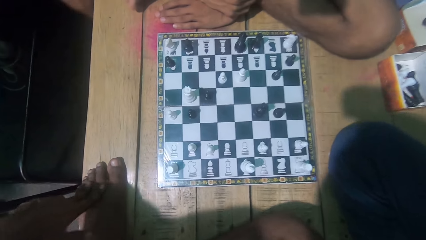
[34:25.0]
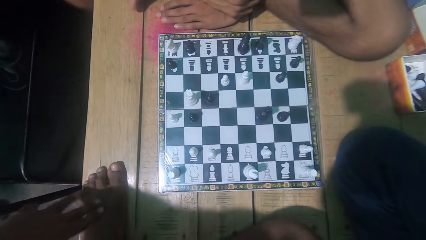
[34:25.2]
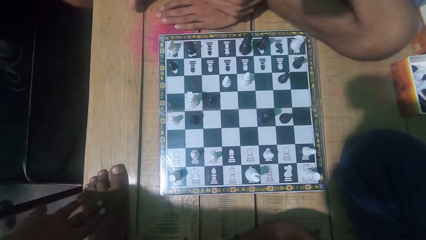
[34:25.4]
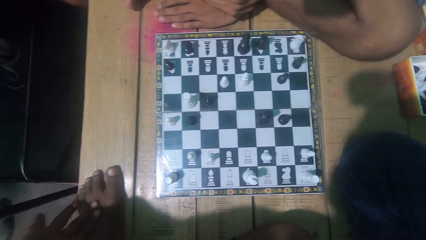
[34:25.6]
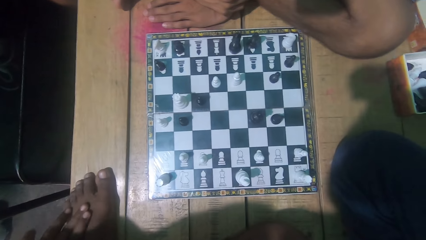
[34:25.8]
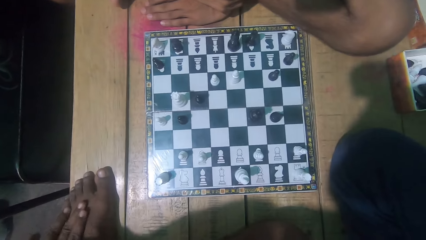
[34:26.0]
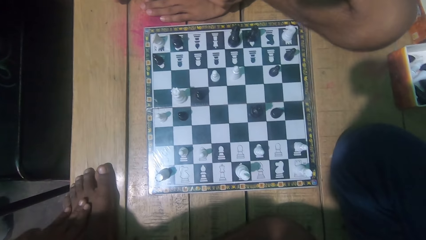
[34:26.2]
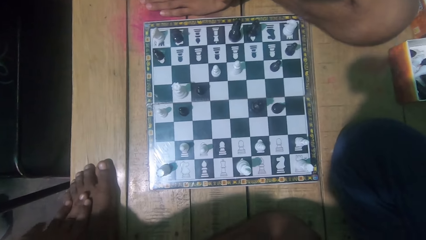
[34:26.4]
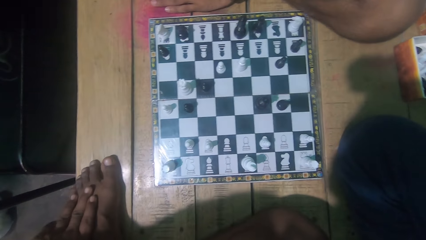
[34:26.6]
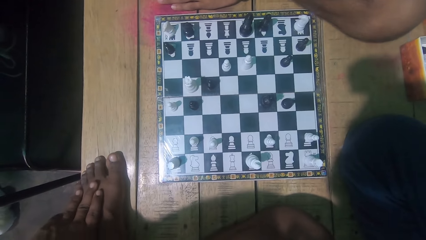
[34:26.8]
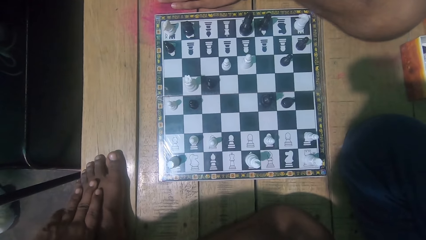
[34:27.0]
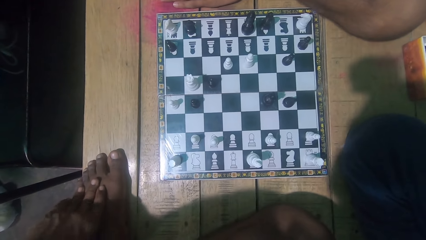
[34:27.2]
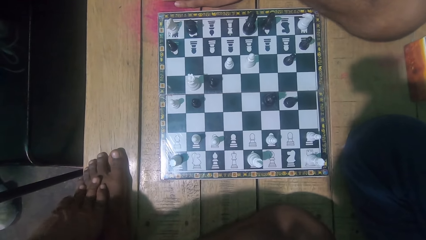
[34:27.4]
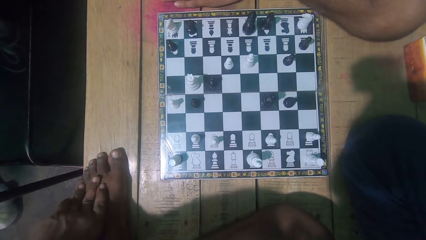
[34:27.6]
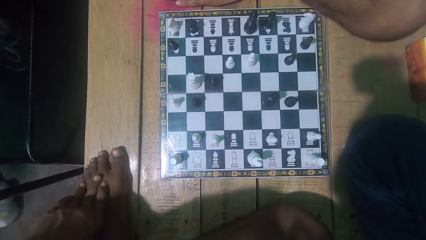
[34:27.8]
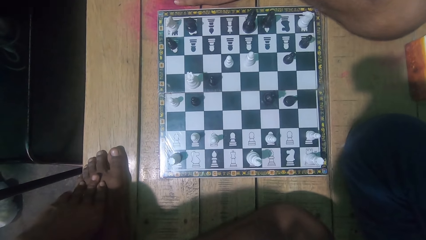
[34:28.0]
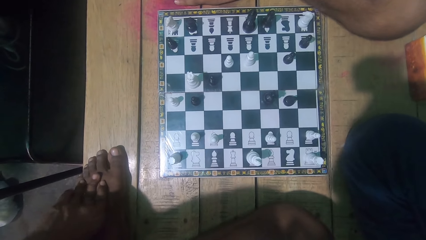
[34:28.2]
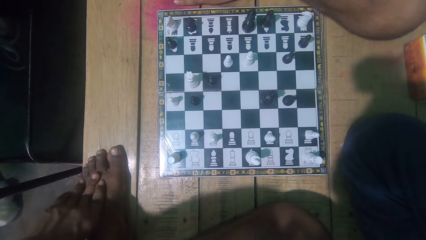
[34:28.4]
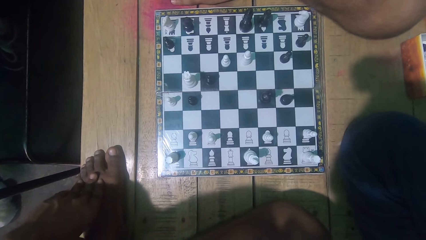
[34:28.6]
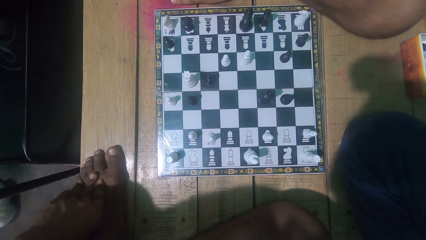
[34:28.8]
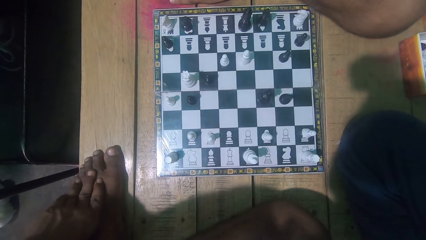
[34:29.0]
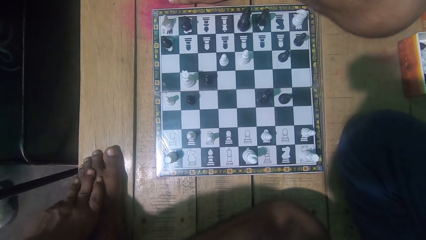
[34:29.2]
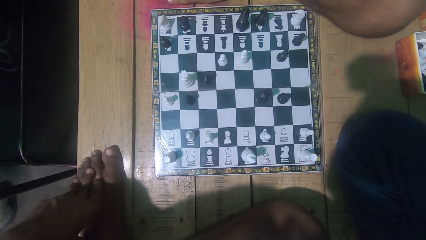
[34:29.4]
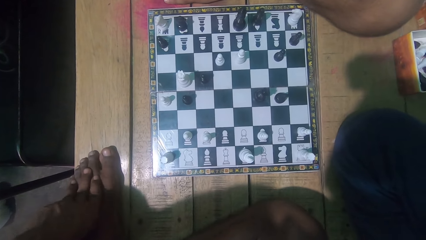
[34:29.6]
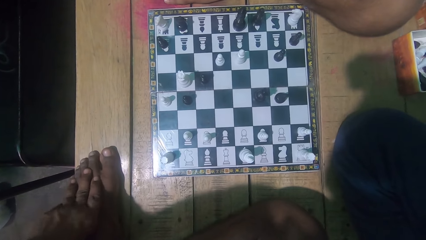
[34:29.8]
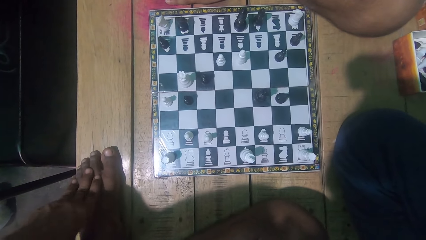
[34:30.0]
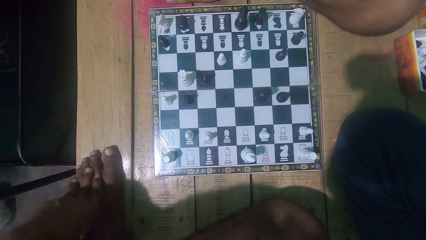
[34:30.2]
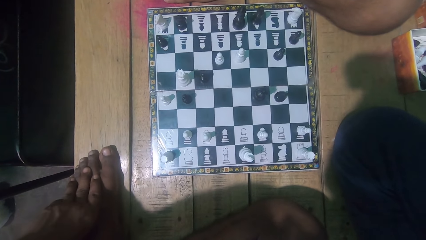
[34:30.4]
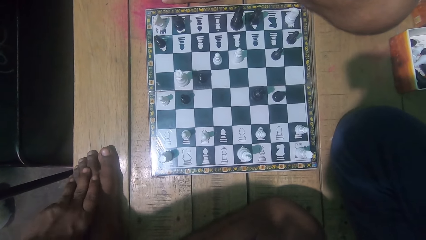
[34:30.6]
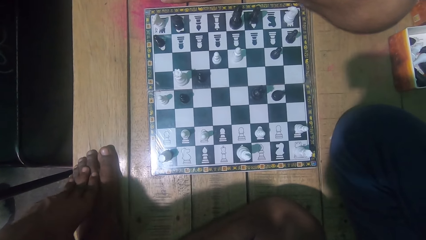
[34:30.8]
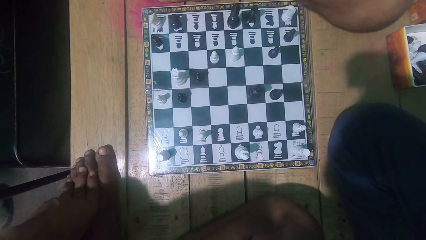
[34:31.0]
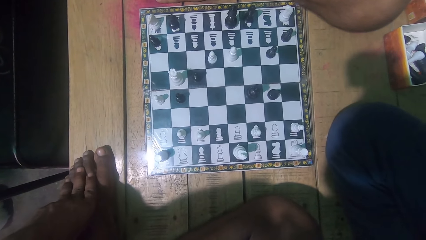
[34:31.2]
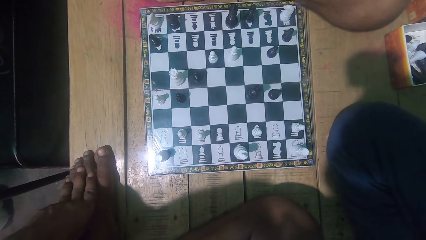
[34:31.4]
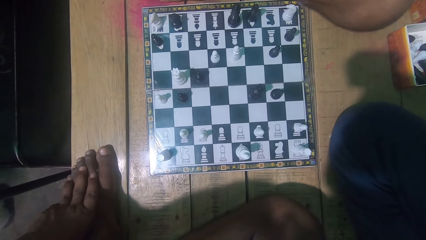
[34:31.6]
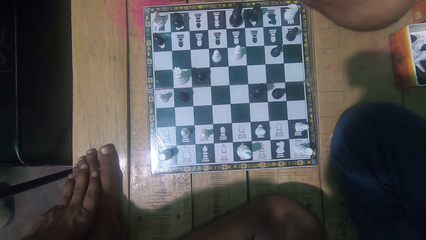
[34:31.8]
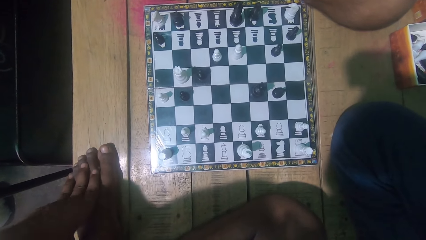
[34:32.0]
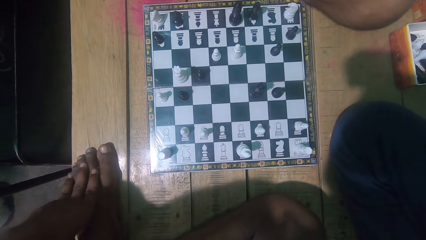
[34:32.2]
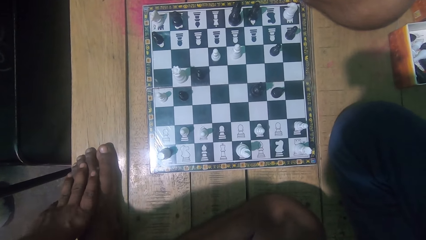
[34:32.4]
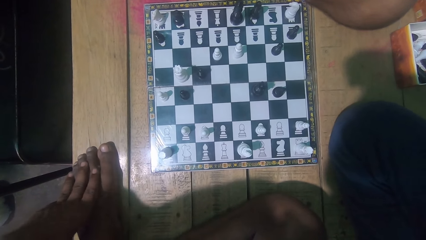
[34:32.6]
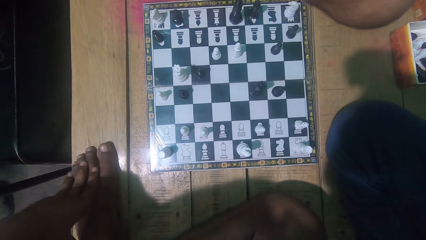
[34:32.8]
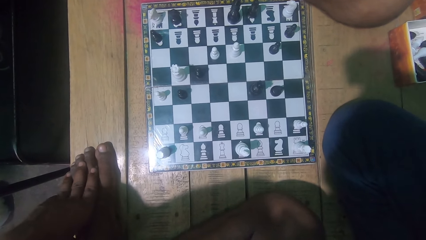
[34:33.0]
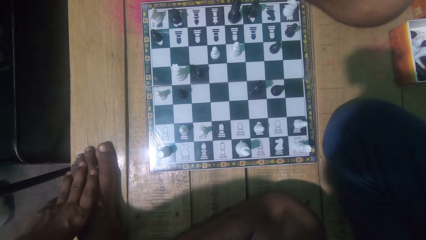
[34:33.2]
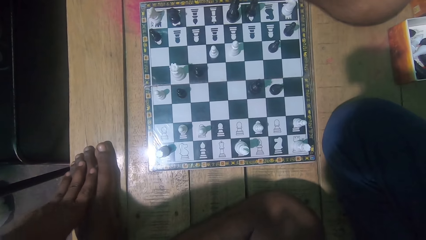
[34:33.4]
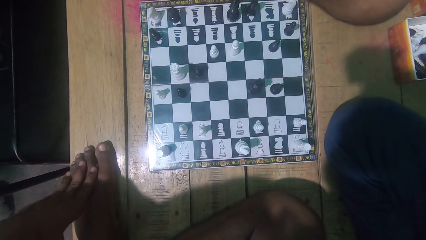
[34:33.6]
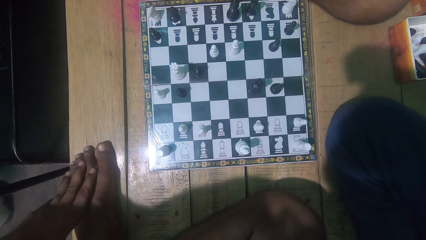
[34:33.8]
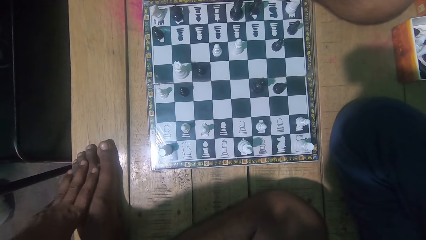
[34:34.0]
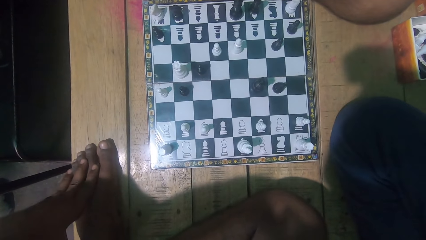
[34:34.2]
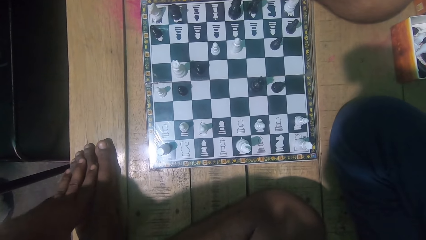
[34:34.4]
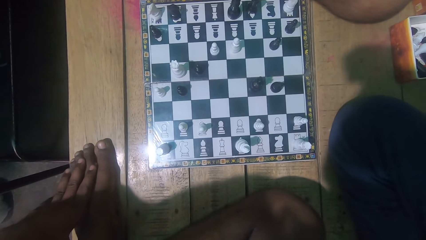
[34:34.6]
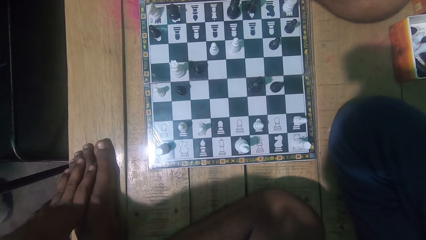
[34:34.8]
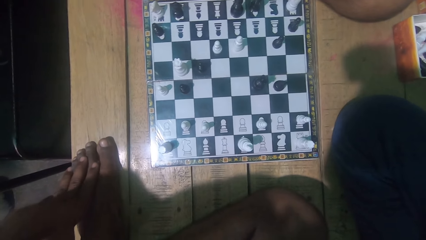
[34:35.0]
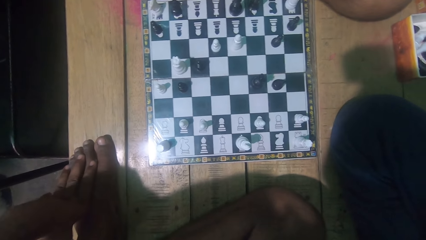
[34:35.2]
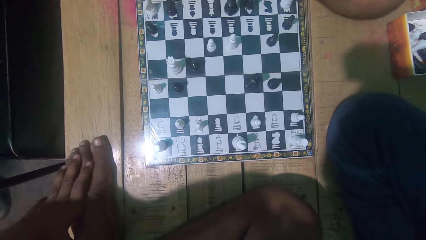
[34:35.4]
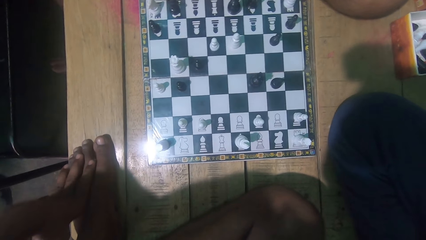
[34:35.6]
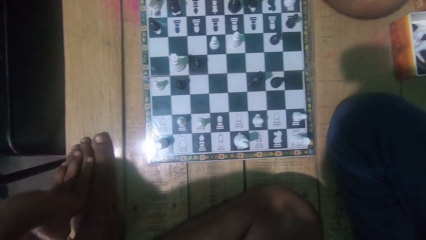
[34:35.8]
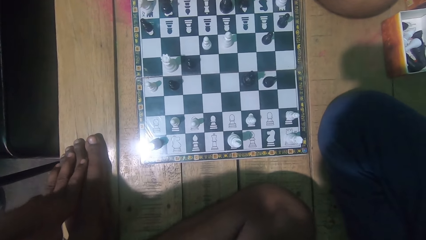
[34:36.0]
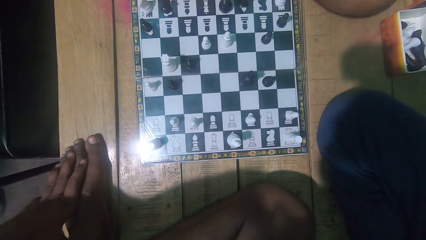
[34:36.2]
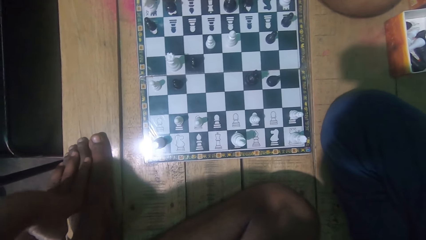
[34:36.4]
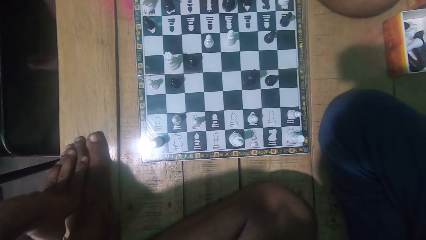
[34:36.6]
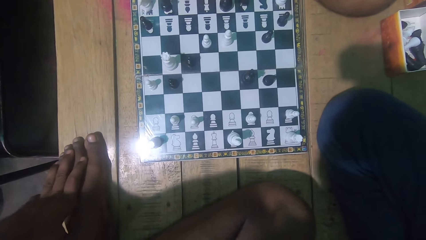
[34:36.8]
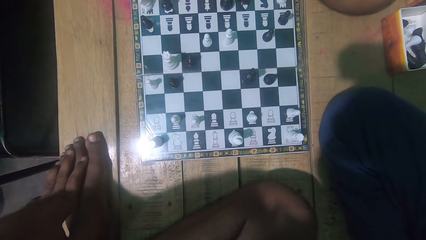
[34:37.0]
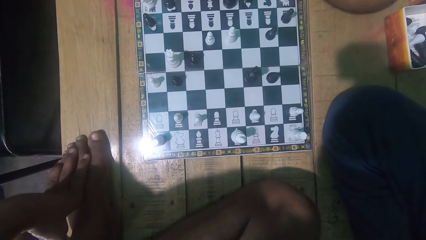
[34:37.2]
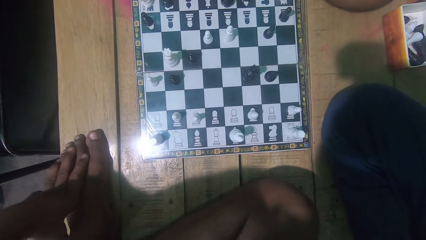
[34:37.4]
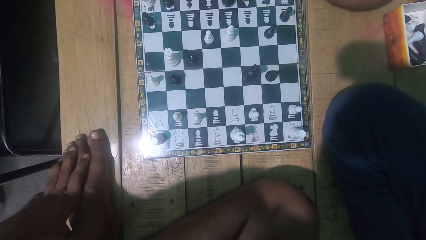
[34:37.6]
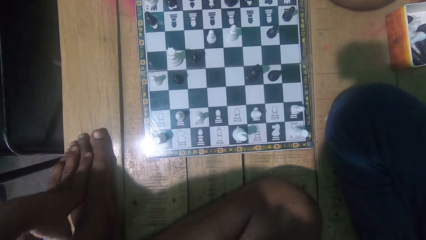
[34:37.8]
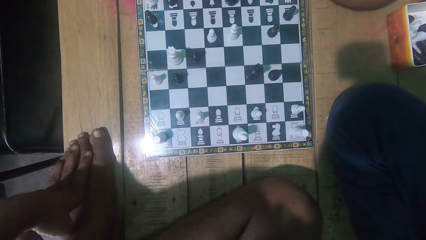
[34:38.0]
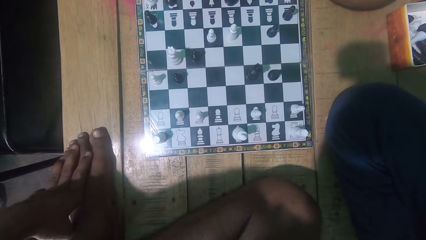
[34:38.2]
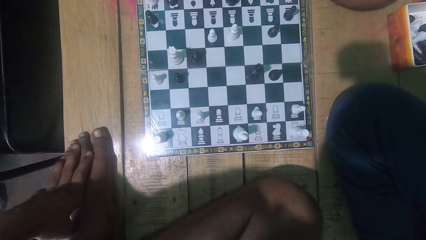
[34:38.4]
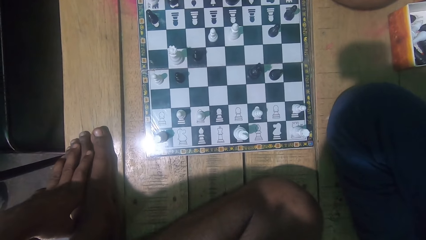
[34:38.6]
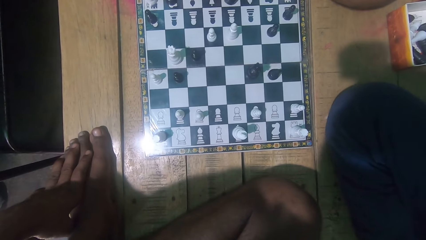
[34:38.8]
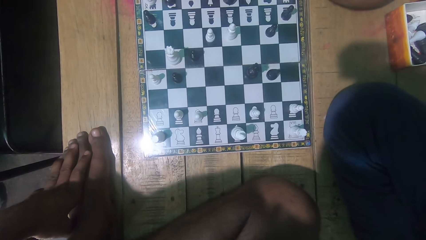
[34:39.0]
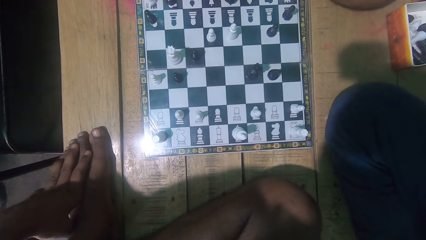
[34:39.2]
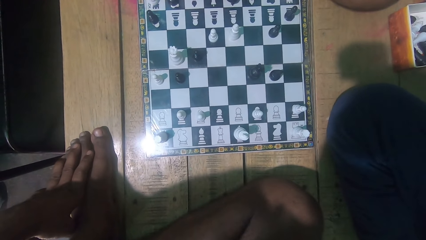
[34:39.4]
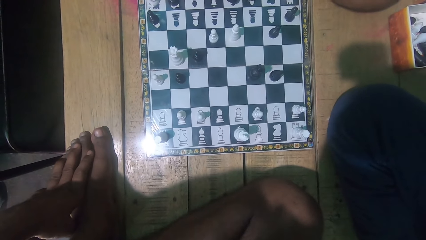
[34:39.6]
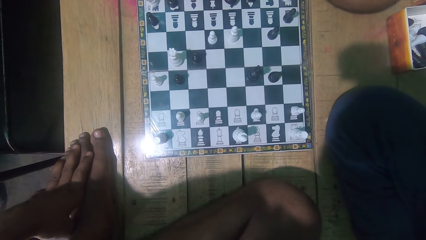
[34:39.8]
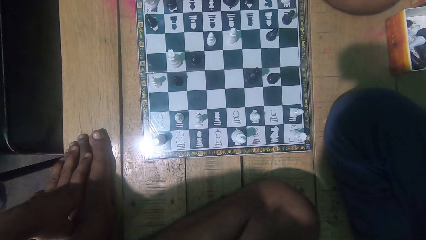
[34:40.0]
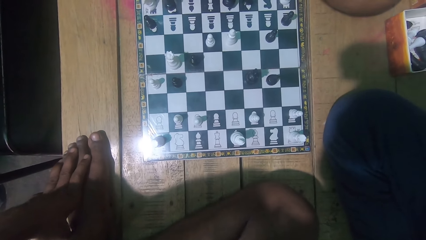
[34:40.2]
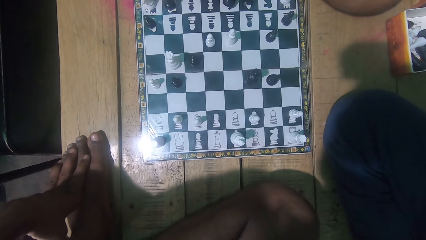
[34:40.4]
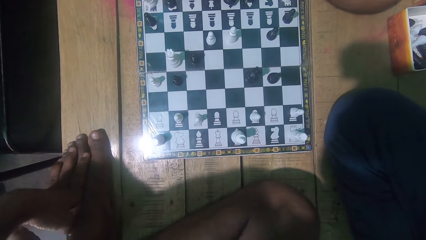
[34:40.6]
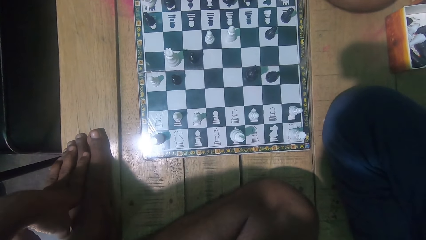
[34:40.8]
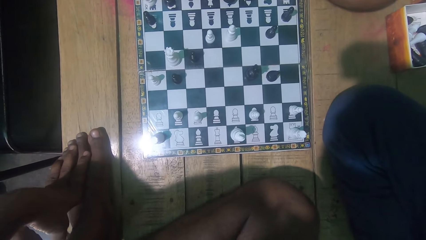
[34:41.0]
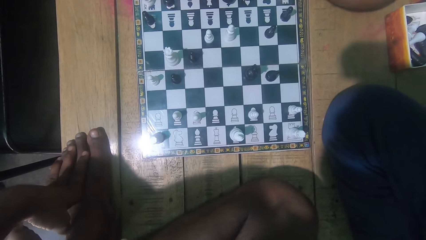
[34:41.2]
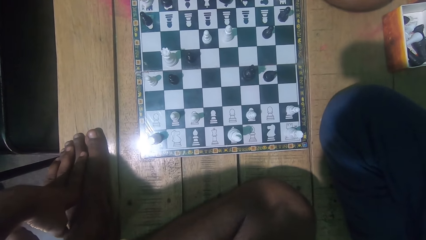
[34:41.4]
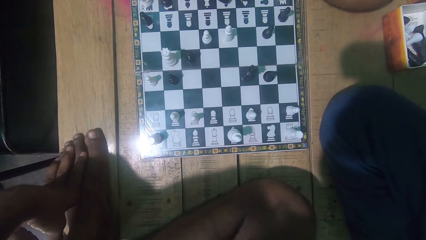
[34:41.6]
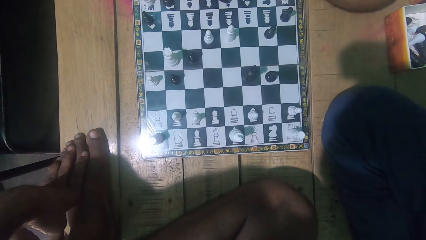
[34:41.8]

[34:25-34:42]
The camera wearer looks at the chess game with the man.
